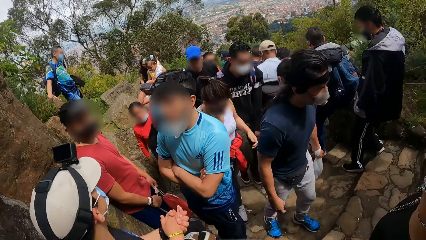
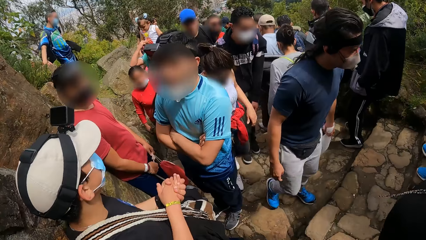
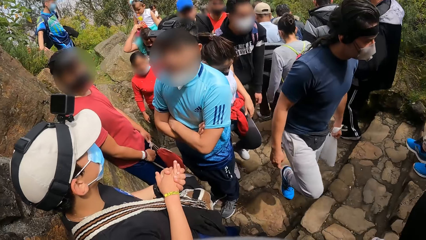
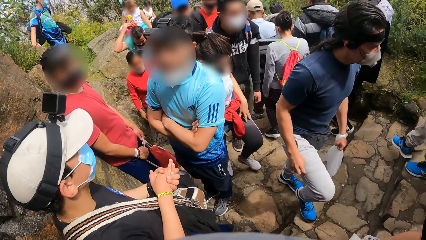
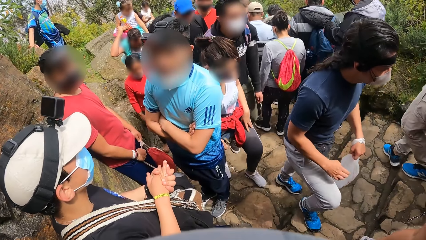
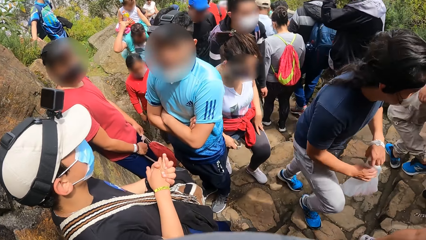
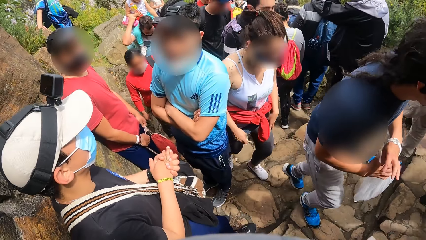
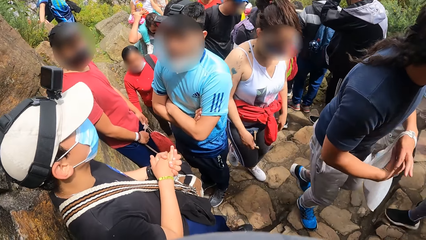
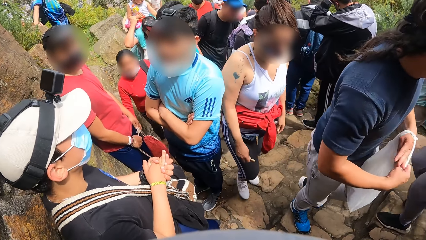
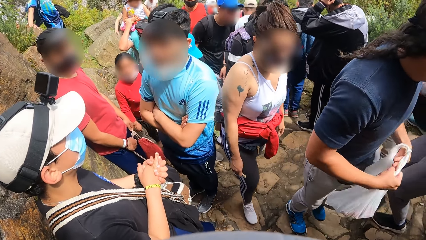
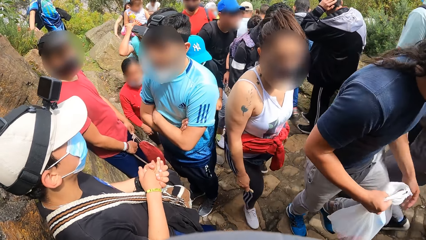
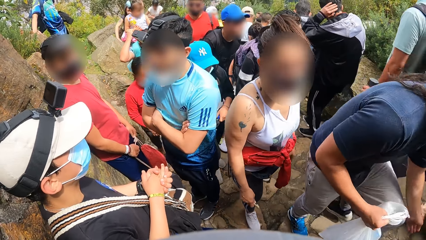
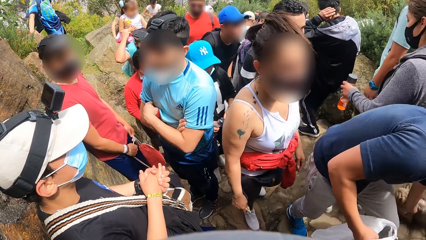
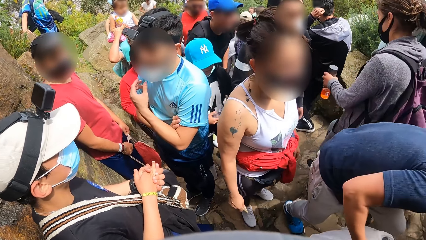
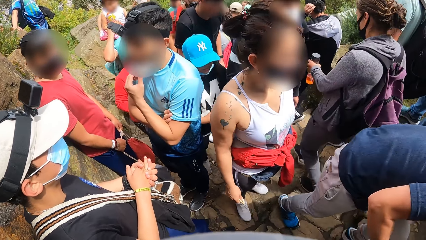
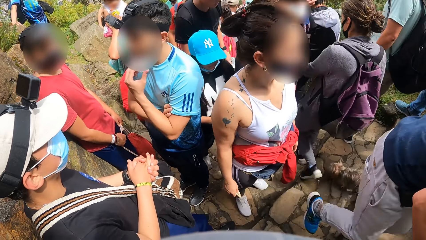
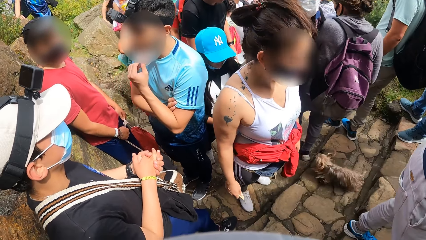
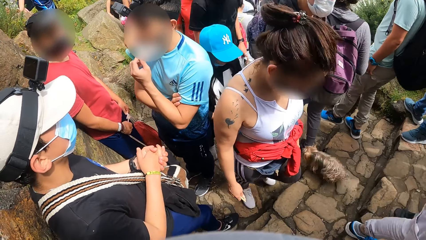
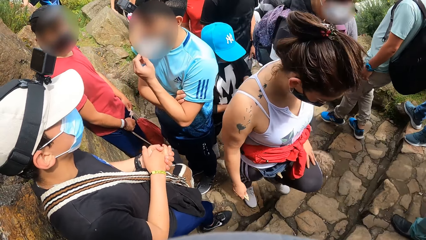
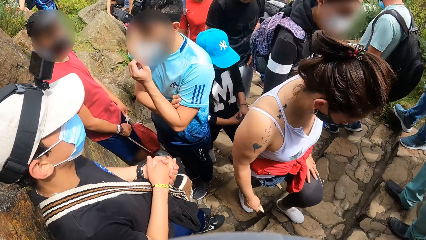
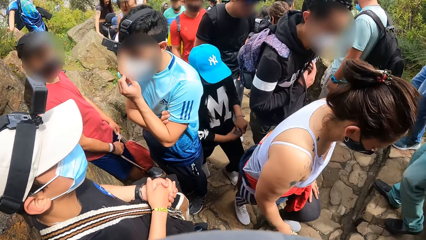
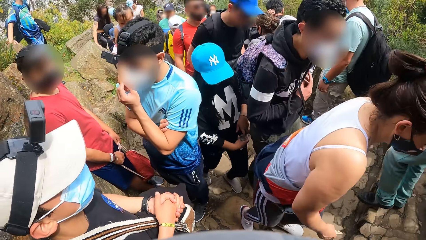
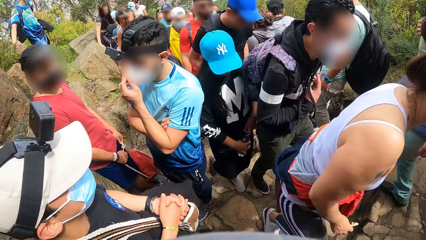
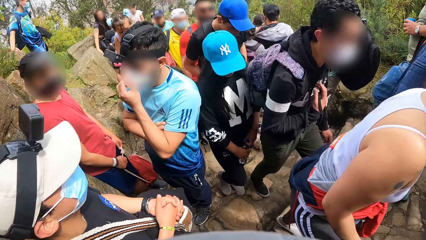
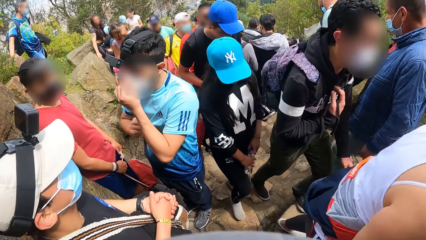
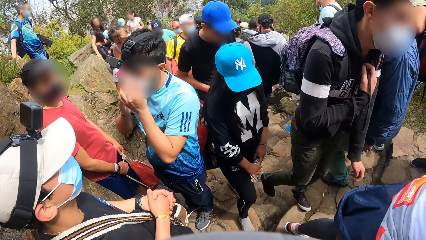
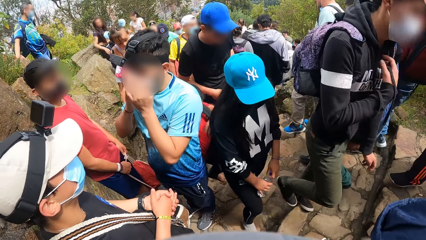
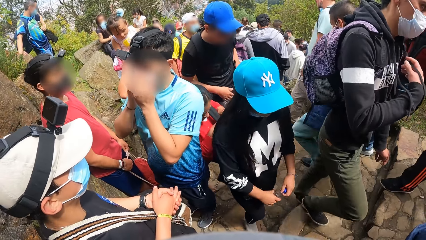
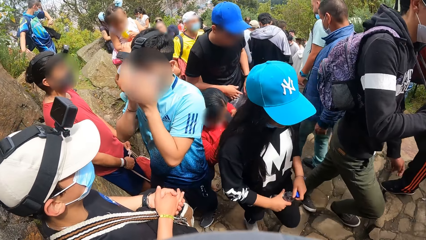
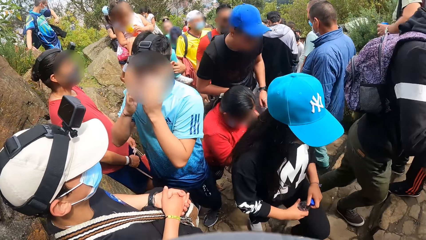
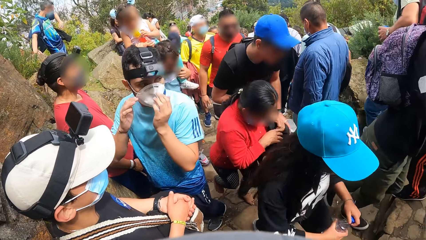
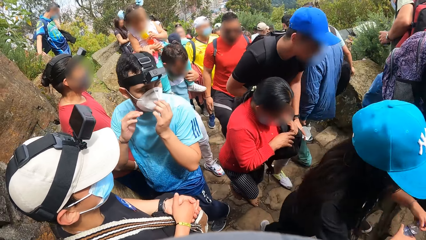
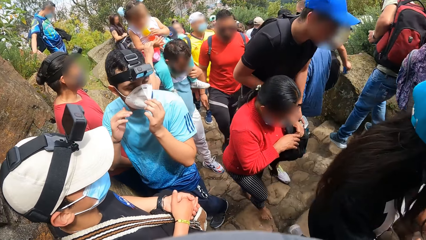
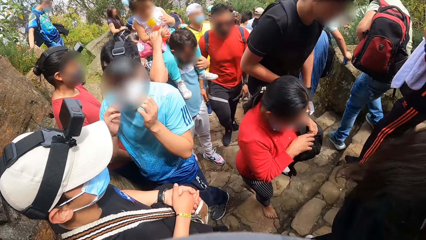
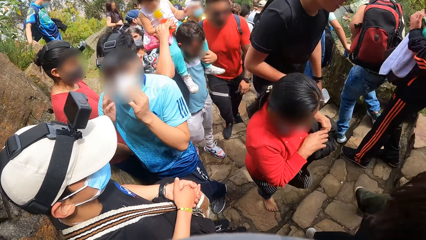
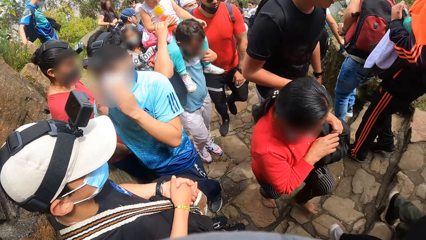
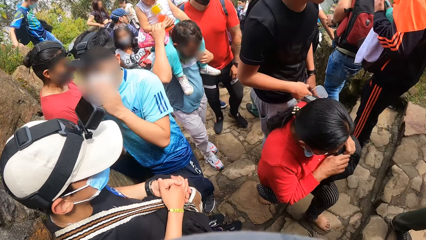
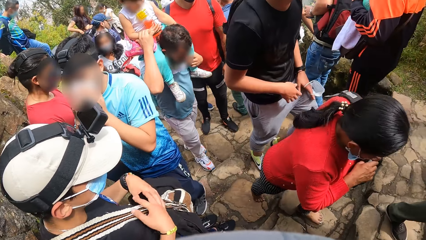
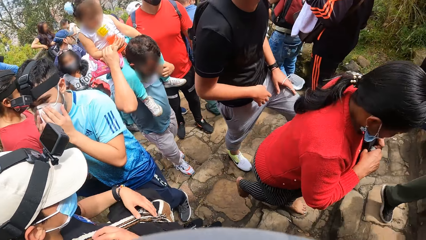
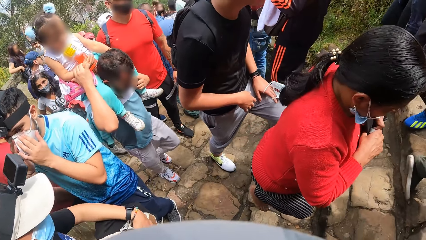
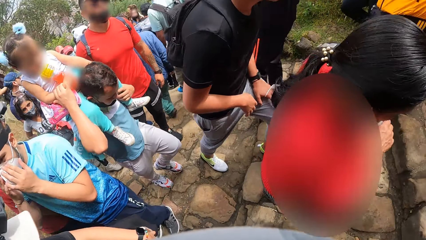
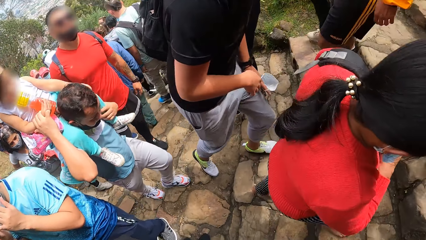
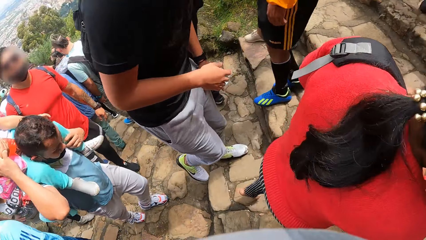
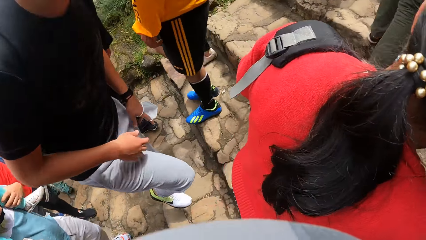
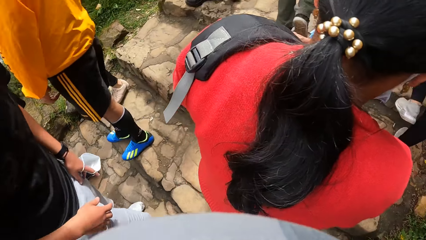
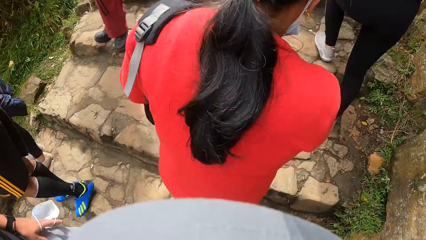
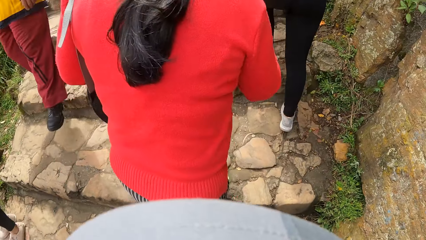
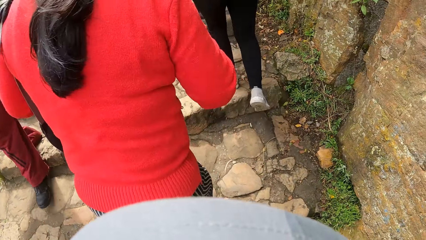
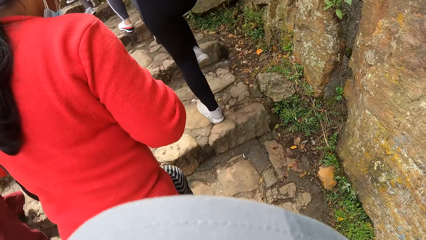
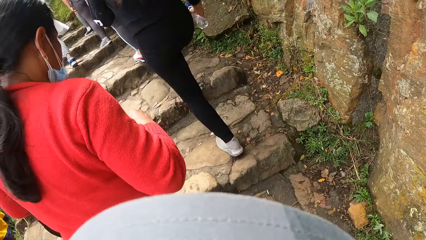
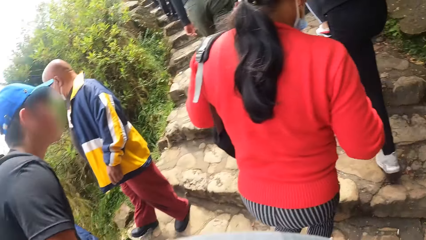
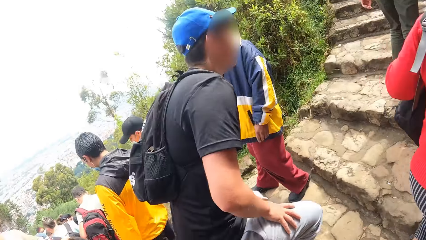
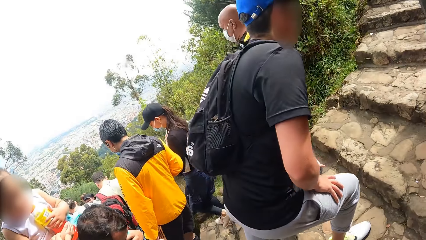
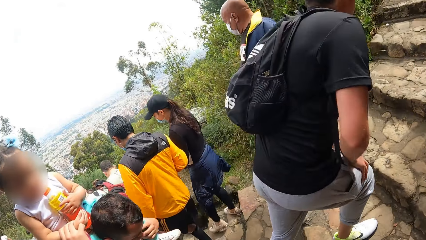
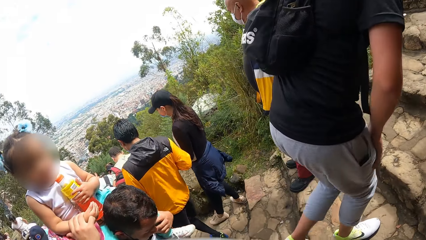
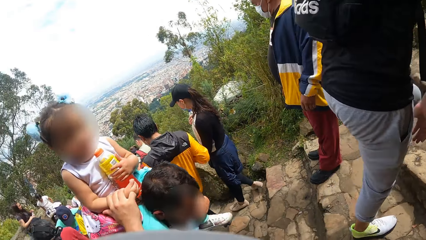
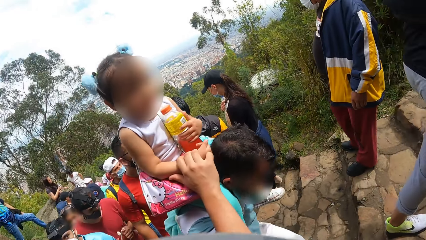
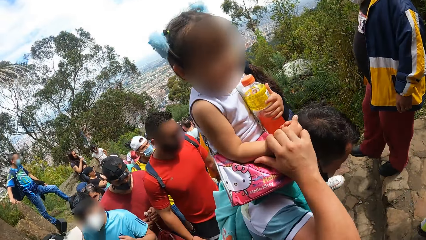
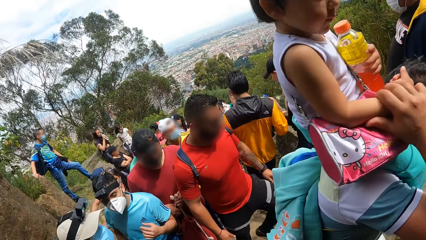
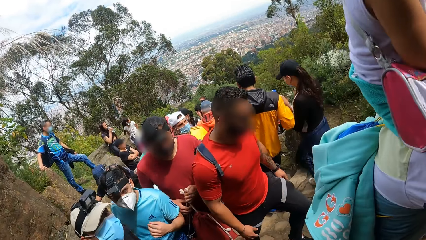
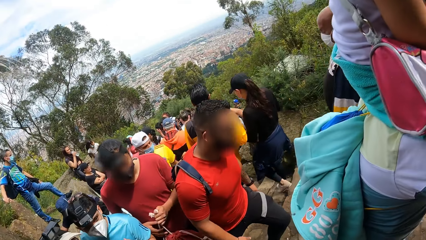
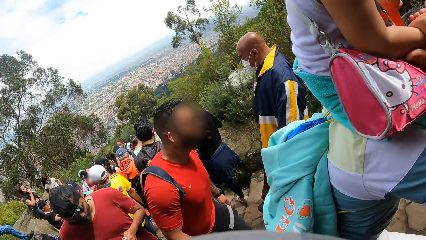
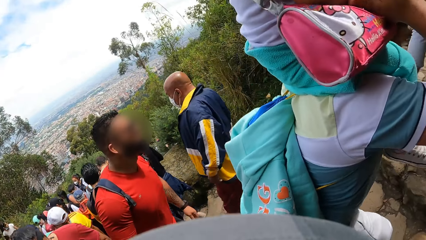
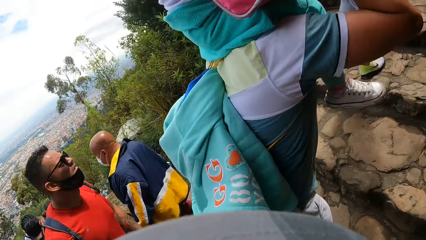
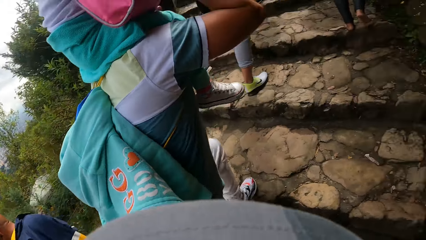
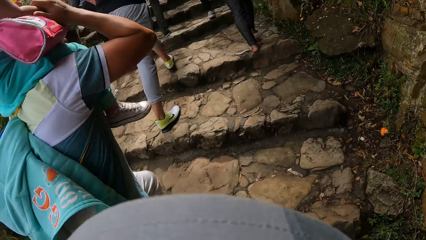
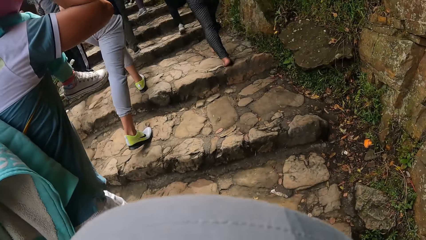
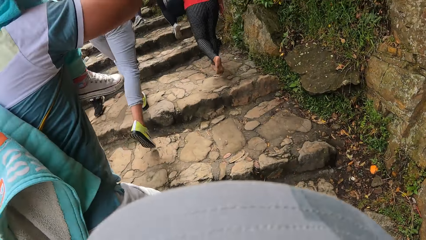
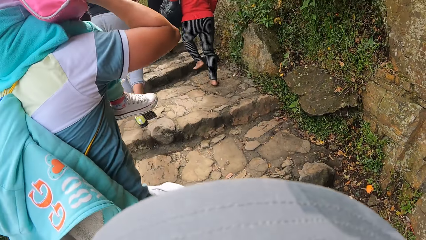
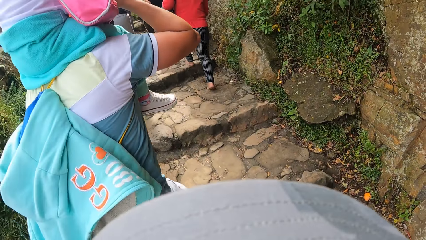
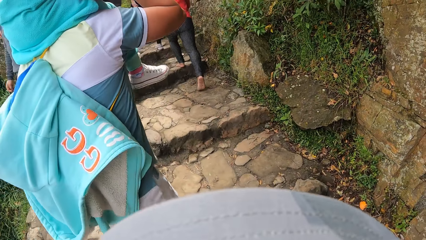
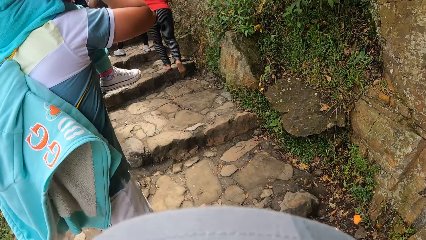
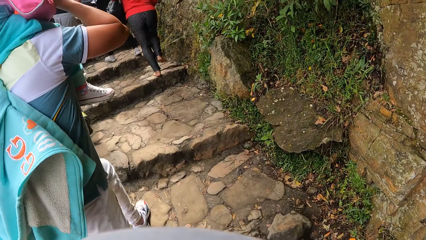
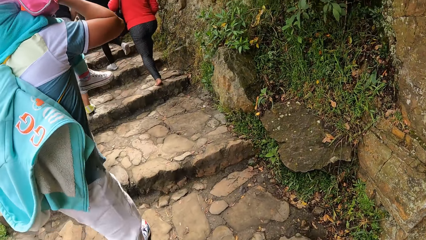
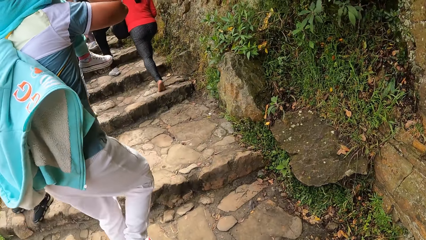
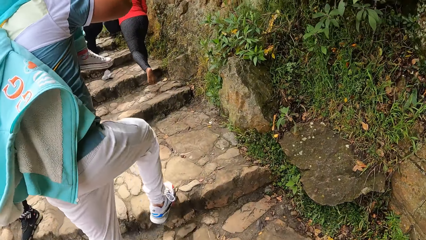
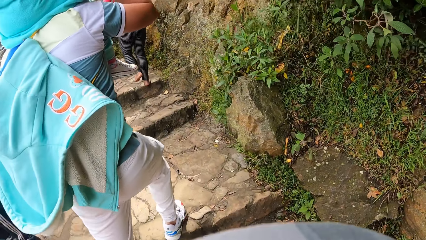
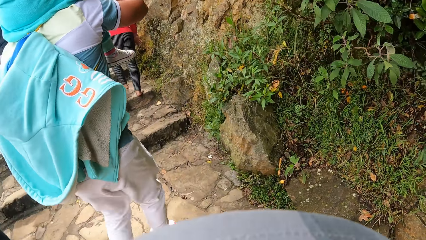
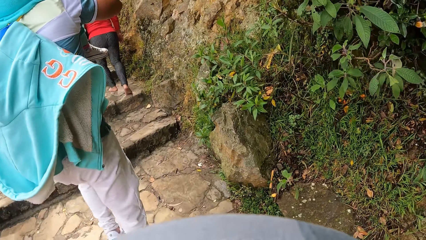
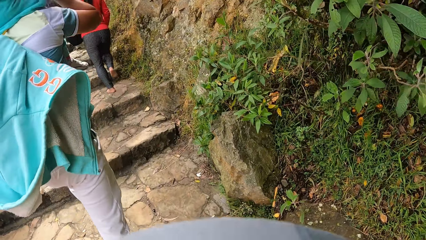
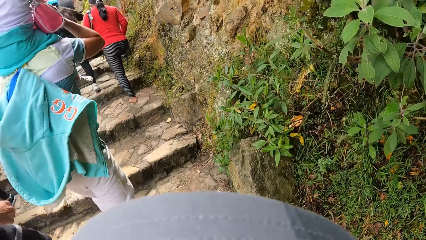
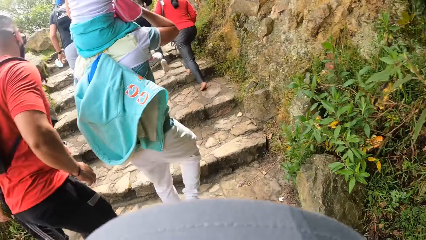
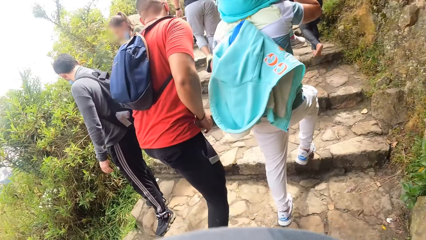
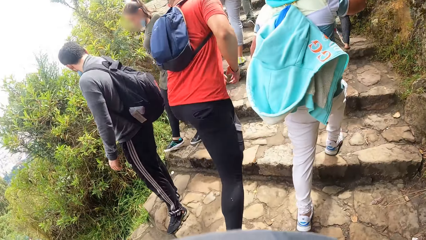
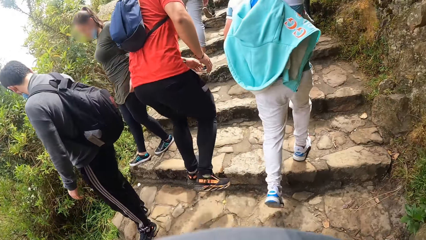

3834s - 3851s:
A man touches his chin with his right hand. The man rubs his face with both hands. Another man adjusts the bag on him with both hands. The camera wearer climbs a hill. A third man climbs the hill. The first man climbs the hill. The second man climbs the hill.
